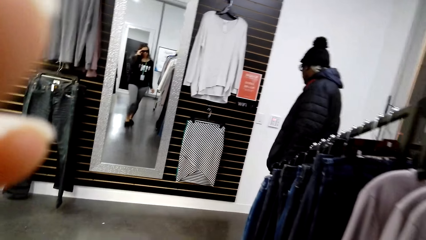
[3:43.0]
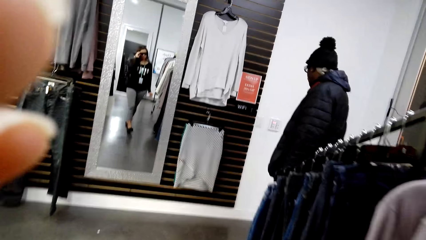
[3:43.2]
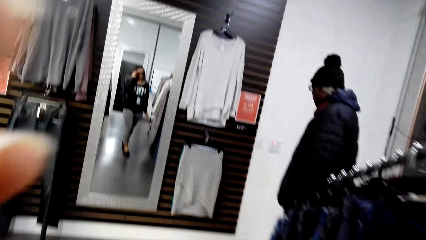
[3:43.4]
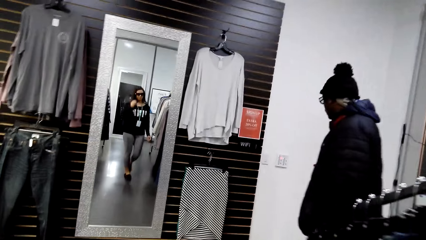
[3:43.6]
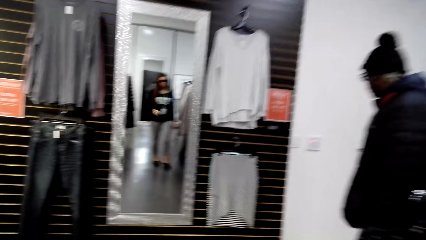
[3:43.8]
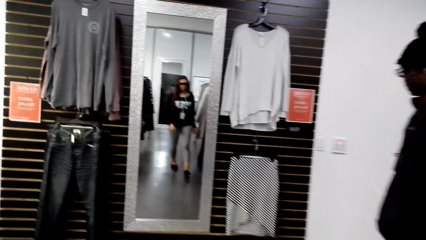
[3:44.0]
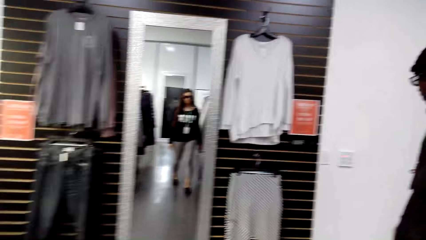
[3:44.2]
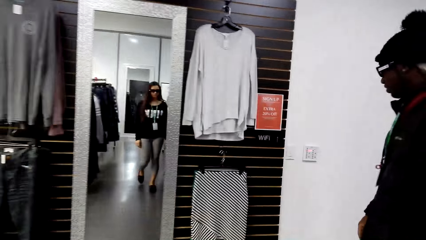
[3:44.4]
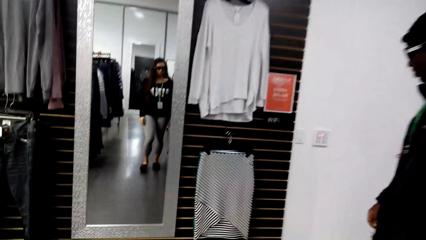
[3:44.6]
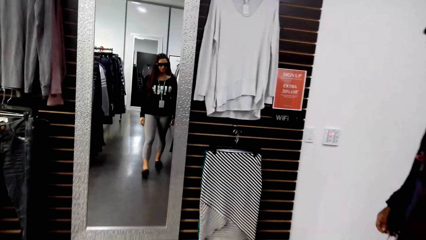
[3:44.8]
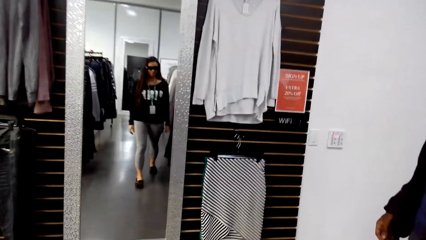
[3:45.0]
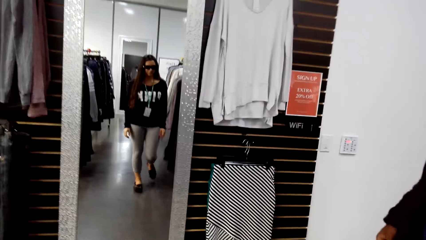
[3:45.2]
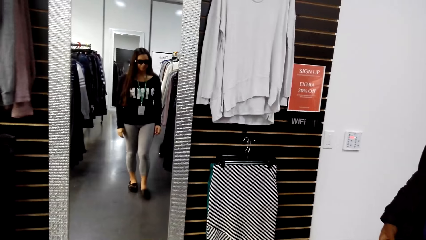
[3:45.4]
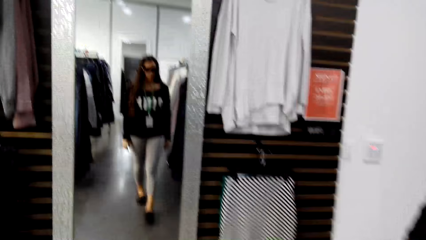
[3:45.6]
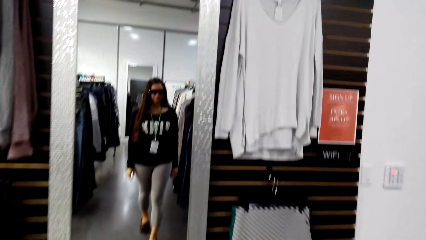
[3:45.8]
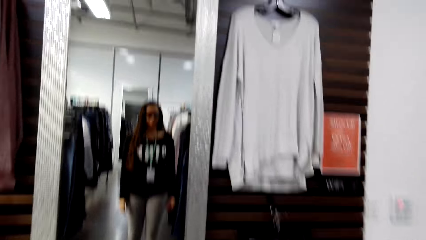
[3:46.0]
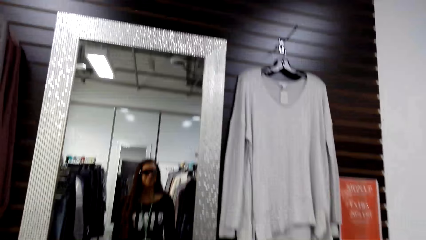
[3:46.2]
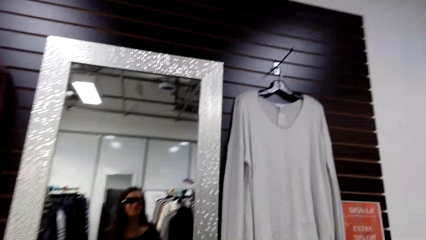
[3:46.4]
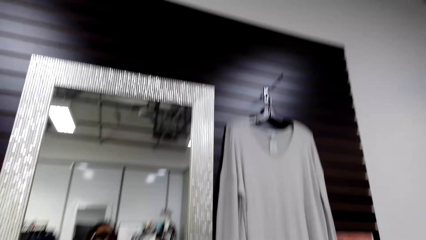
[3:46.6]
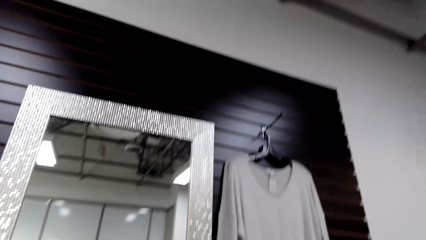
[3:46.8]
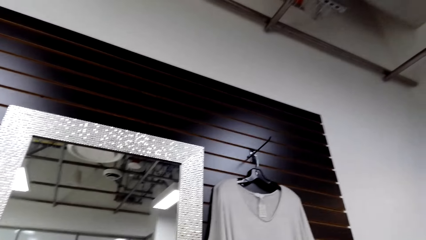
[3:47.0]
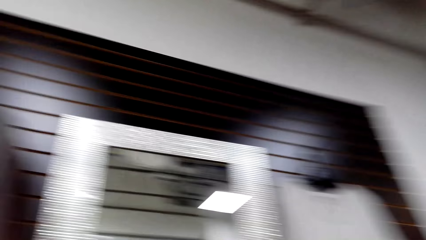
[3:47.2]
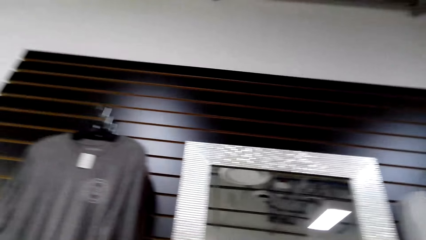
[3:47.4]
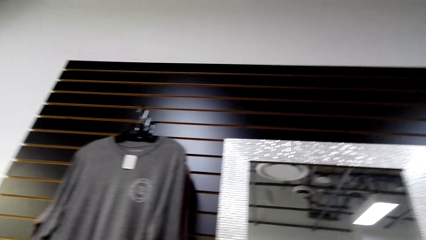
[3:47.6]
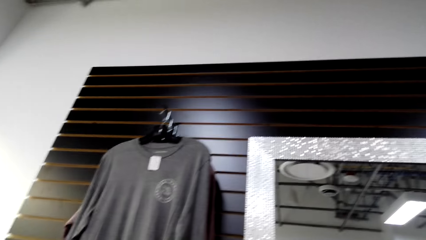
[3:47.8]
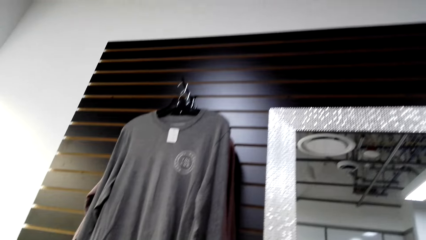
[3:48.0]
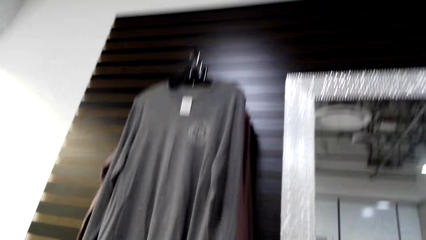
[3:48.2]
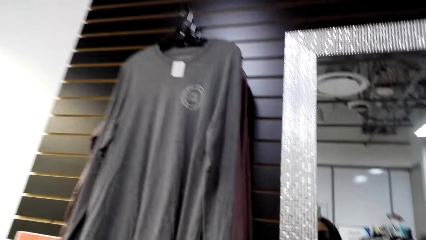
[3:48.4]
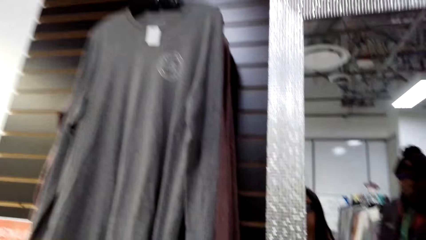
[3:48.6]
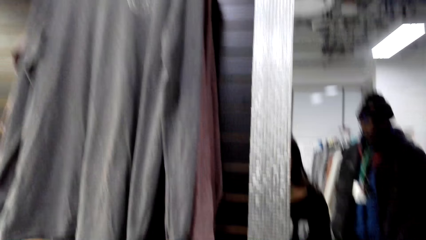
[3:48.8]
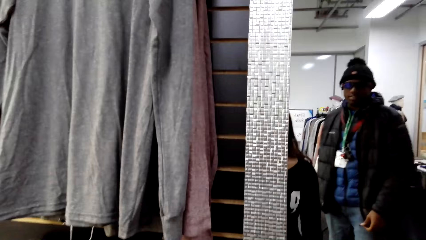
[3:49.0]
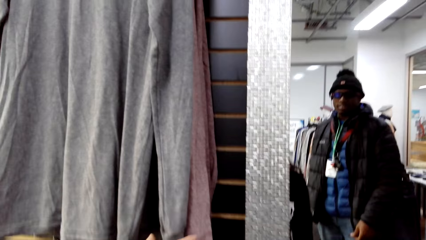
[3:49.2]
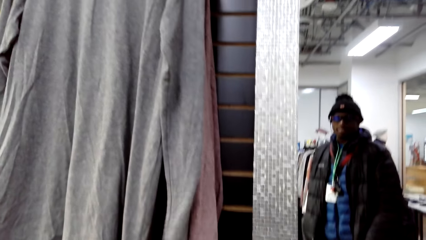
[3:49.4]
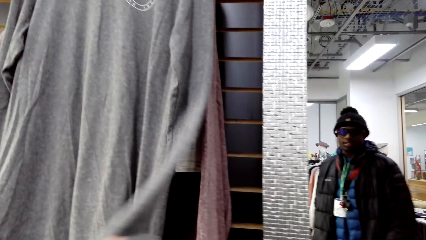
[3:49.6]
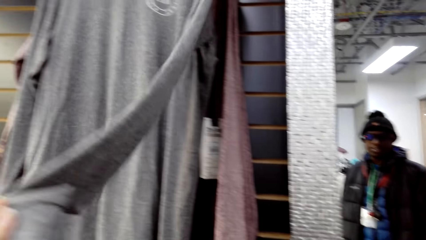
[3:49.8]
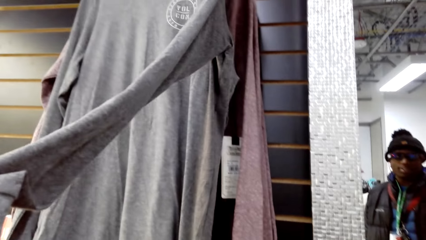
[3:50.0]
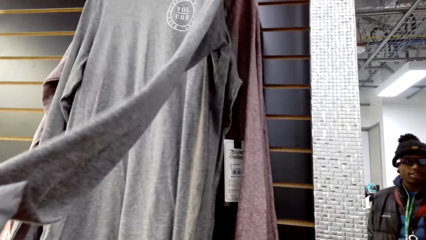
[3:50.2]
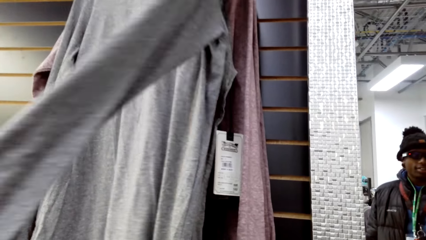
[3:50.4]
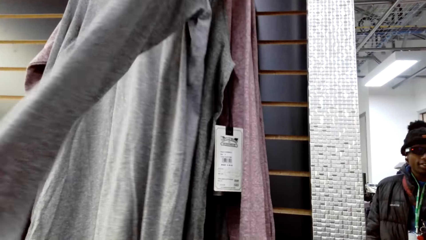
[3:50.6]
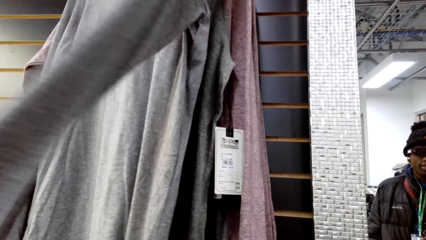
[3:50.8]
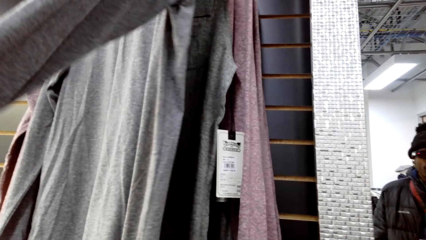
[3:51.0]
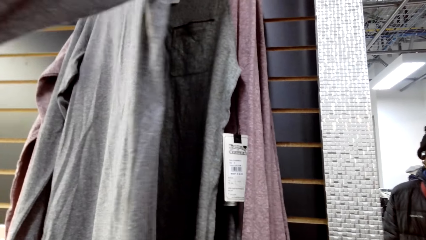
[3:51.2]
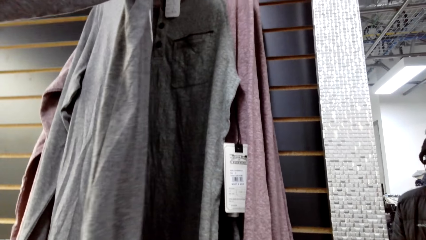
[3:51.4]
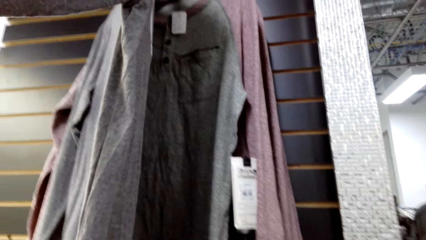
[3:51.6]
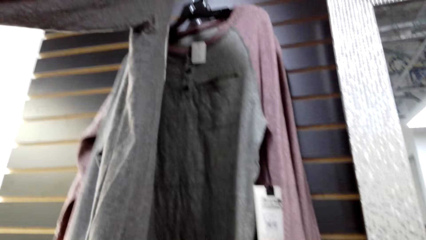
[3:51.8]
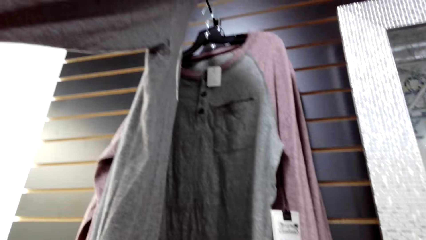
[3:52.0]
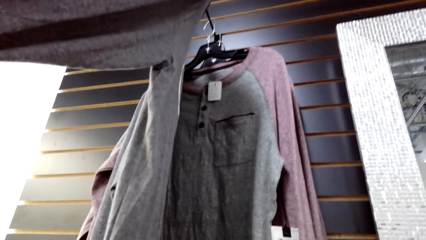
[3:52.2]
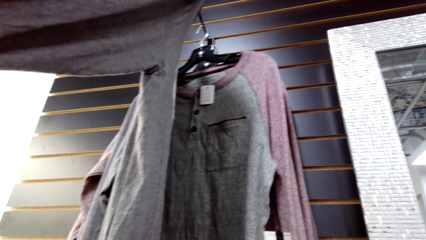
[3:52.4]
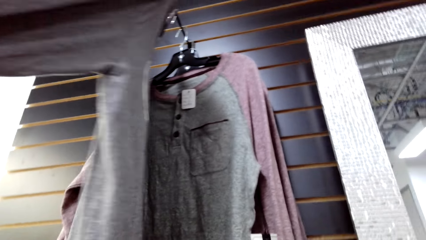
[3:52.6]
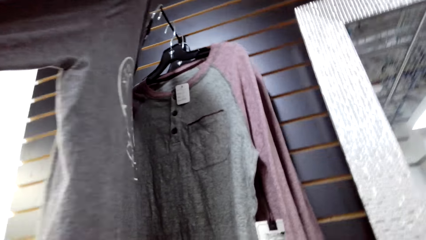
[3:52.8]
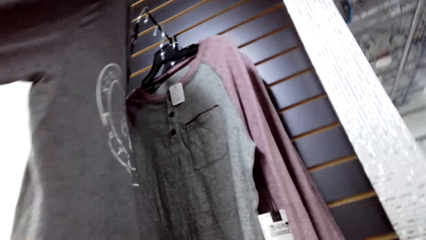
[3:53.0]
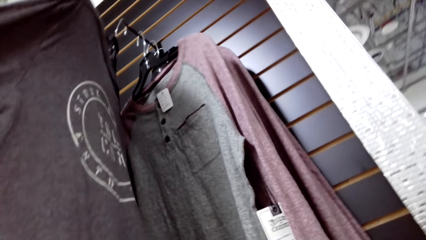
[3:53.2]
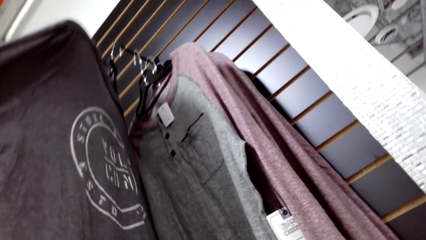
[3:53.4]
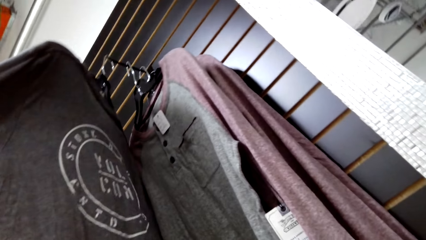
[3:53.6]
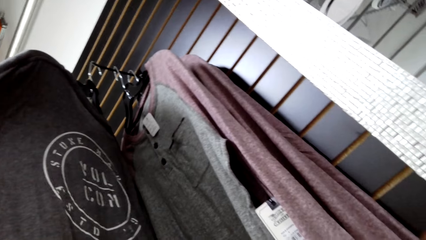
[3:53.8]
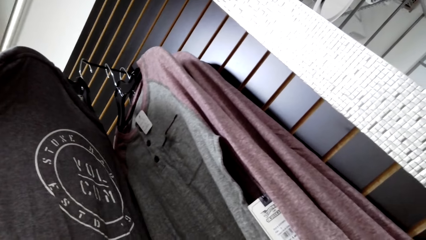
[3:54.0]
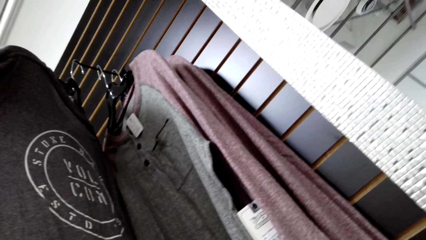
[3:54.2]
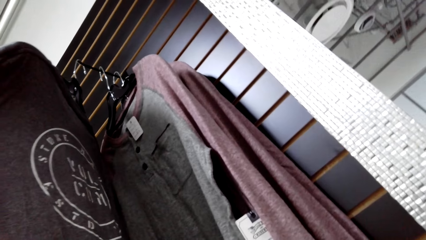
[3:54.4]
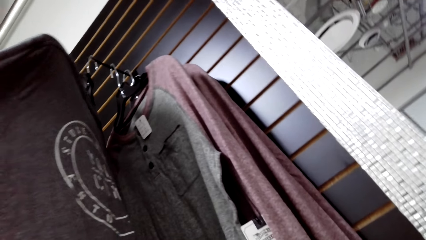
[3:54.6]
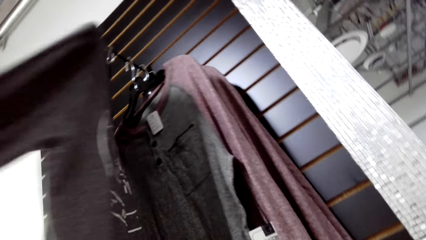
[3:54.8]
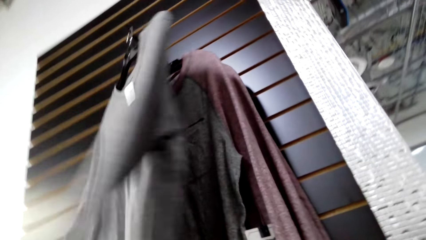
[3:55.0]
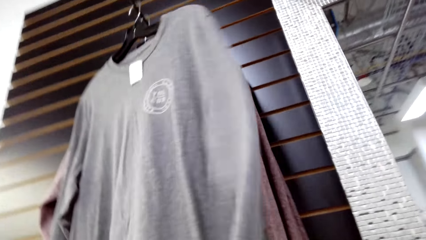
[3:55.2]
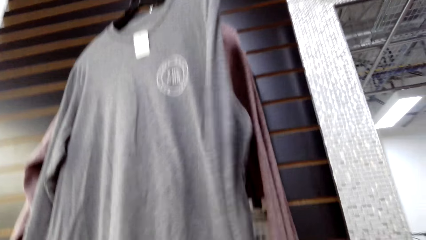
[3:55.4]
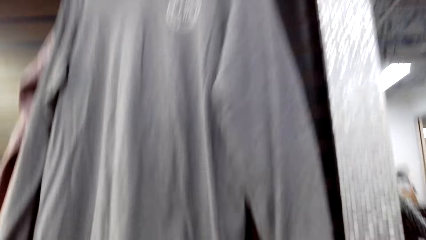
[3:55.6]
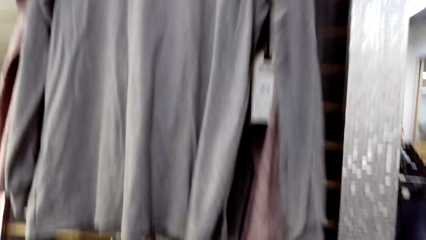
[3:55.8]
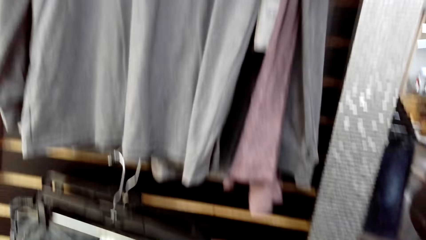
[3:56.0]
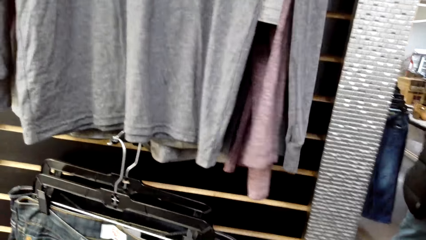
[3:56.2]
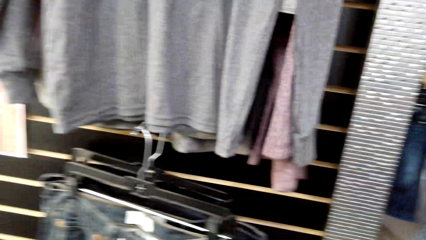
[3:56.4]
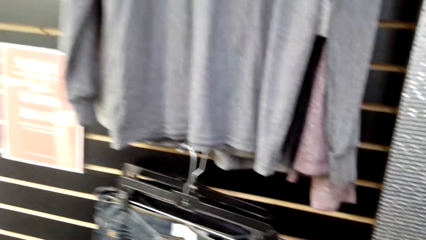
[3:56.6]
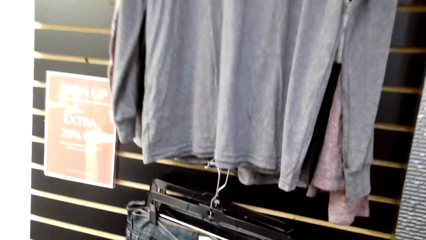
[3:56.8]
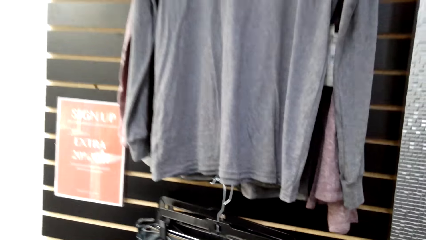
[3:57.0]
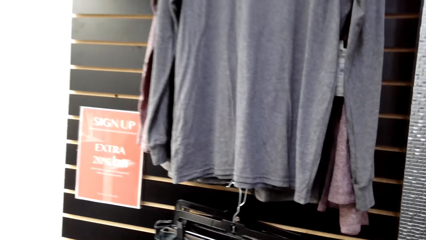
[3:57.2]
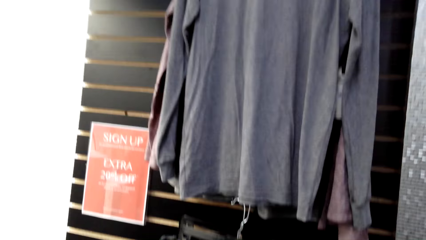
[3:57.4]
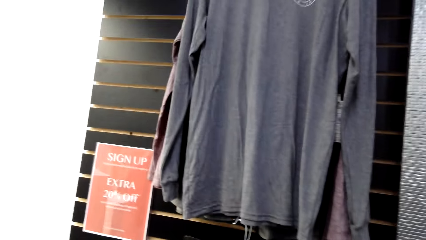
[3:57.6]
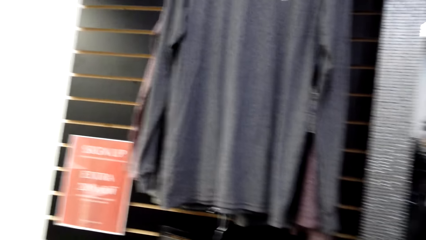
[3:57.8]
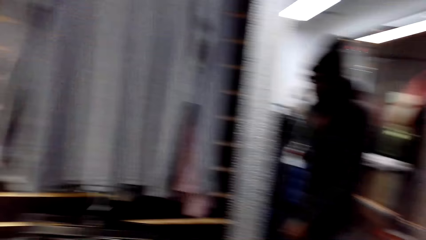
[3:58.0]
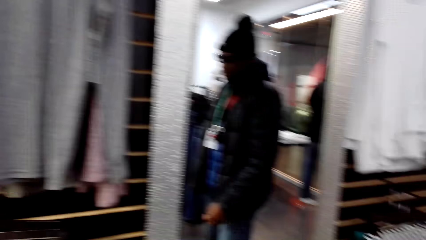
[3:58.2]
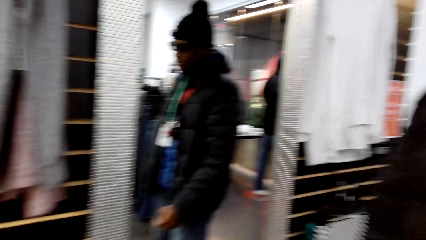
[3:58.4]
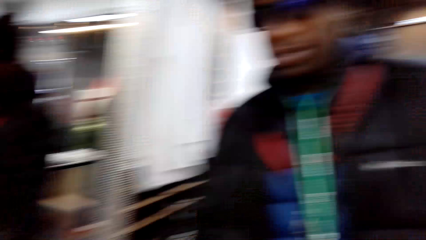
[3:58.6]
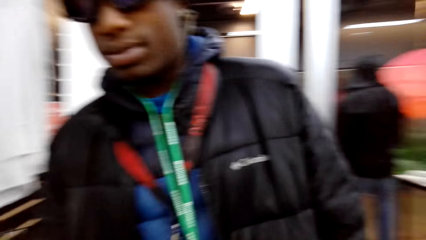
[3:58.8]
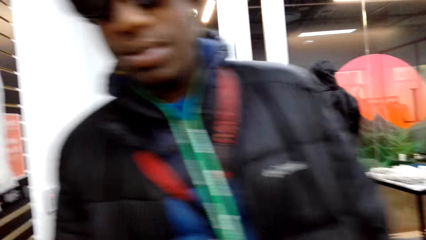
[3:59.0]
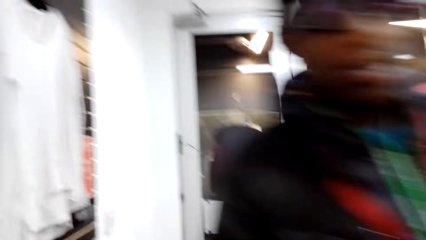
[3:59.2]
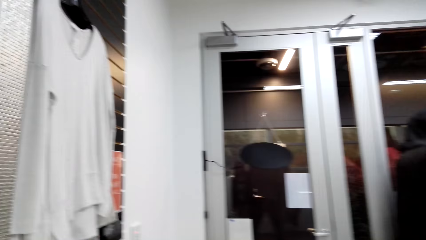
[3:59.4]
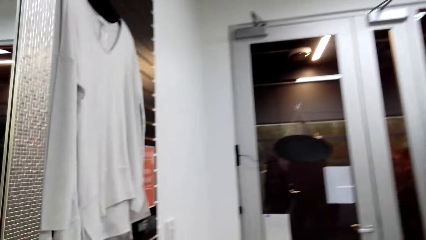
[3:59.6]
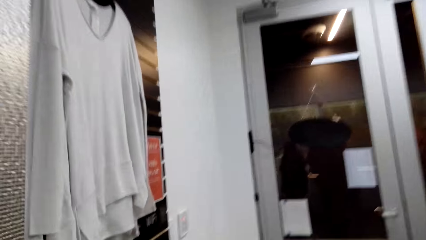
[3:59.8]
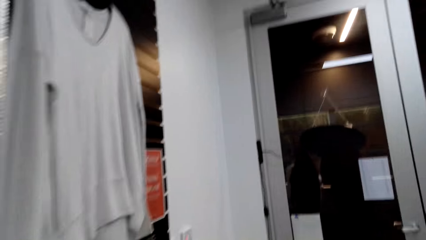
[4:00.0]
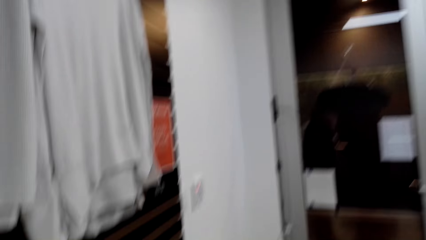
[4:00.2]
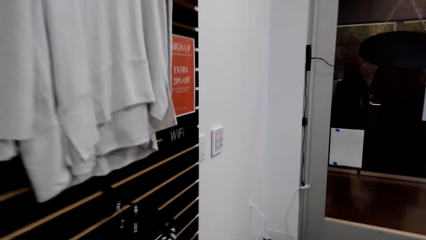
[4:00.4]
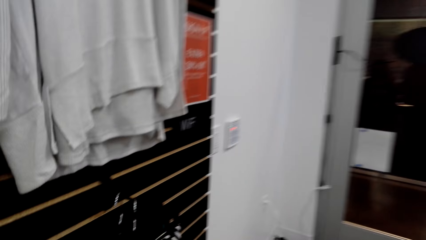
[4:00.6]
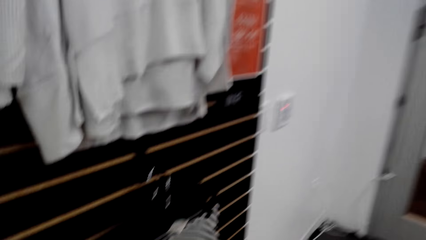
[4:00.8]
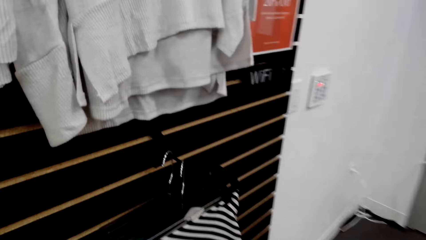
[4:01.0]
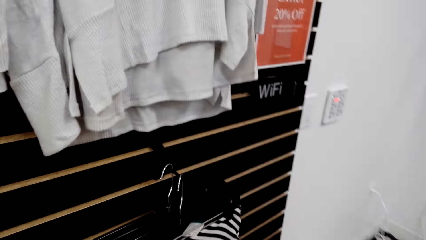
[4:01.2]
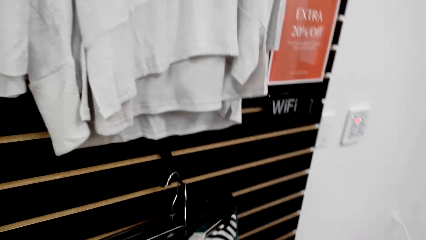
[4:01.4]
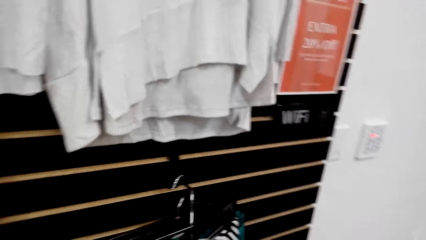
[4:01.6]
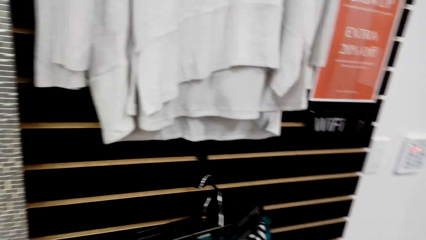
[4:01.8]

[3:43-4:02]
The camera wearer adjusts the camera. They walk towards the mirror. They look around the wall. They inspect a sweatshirt on the wall. They look at someone.
